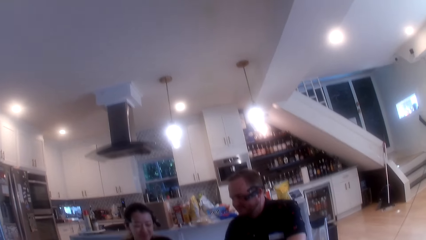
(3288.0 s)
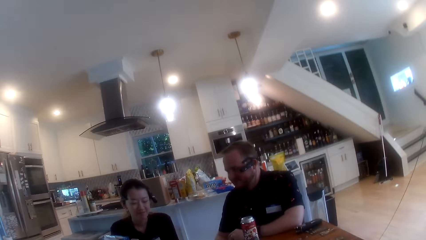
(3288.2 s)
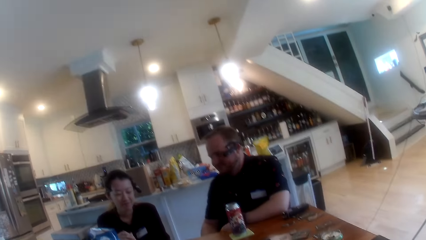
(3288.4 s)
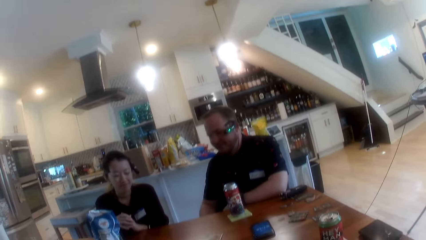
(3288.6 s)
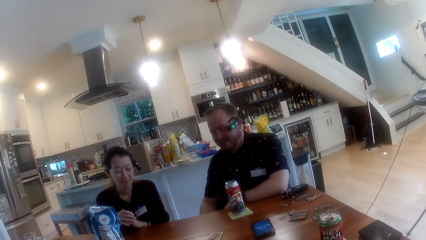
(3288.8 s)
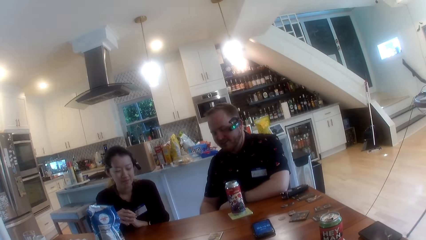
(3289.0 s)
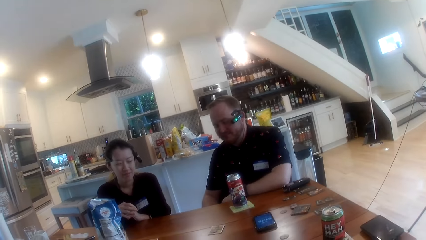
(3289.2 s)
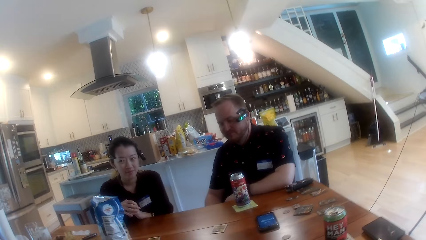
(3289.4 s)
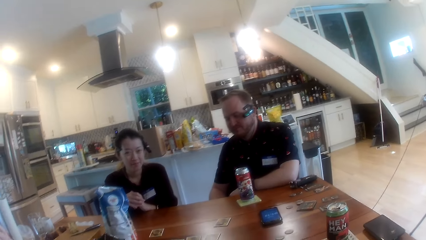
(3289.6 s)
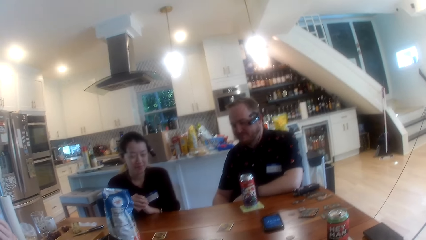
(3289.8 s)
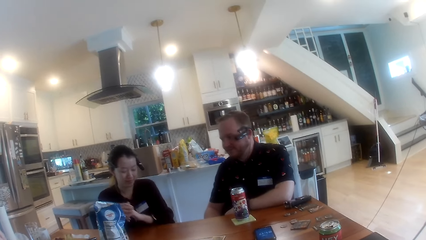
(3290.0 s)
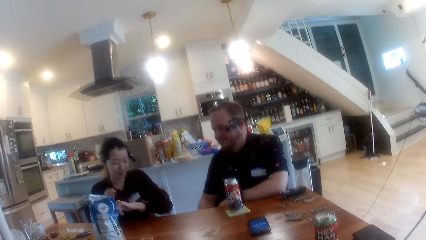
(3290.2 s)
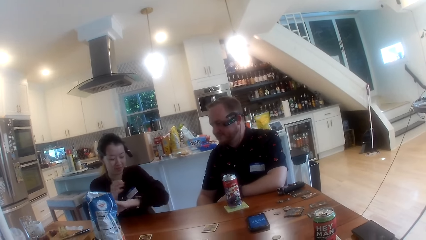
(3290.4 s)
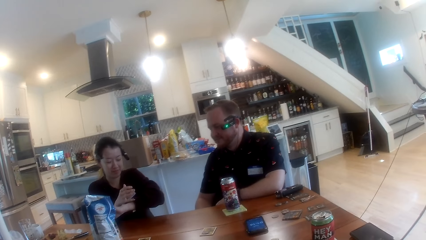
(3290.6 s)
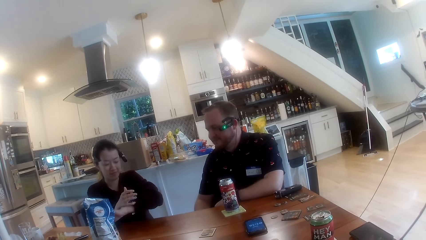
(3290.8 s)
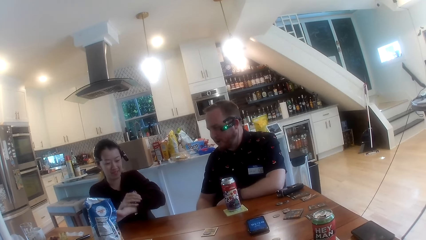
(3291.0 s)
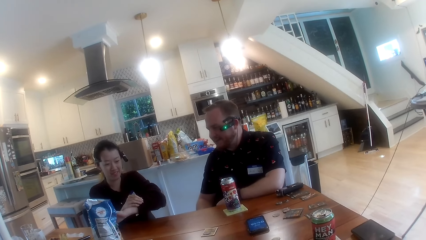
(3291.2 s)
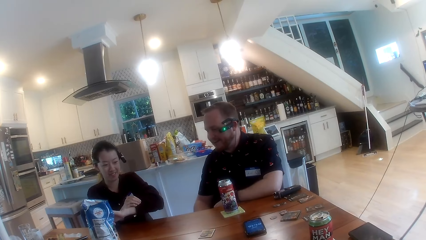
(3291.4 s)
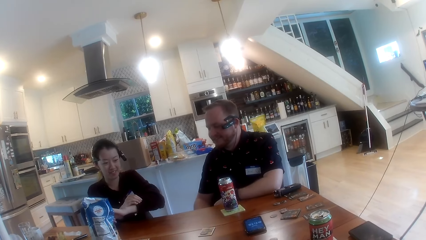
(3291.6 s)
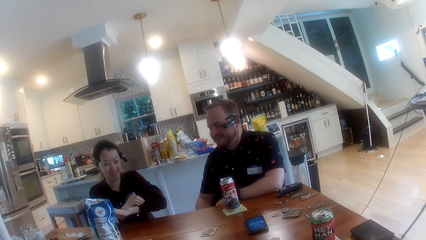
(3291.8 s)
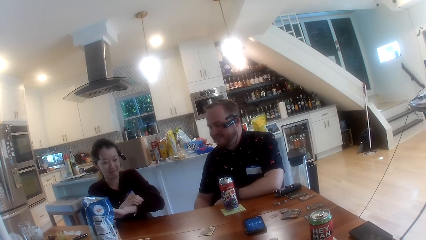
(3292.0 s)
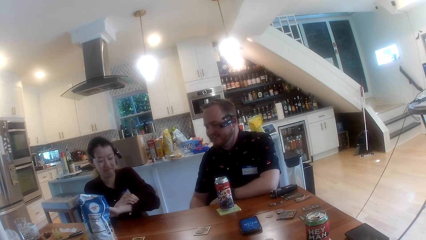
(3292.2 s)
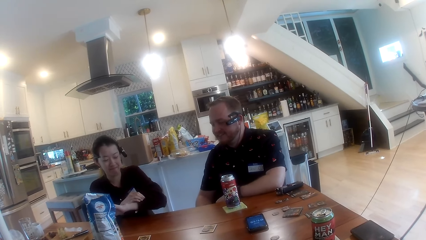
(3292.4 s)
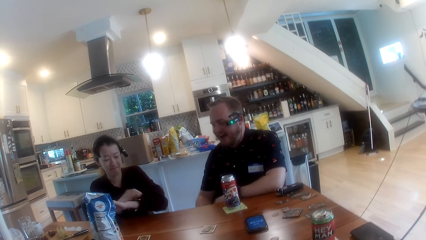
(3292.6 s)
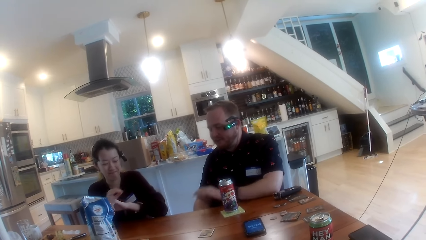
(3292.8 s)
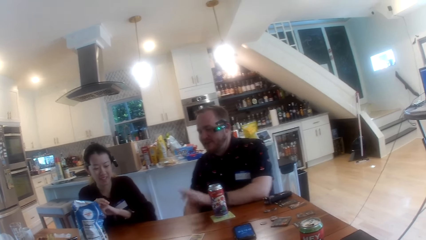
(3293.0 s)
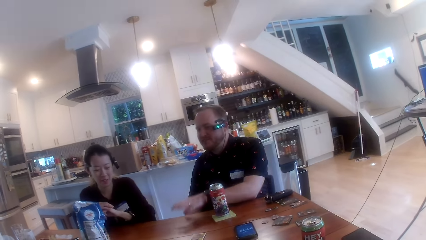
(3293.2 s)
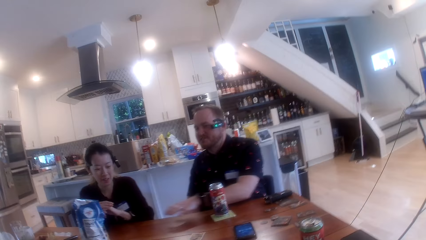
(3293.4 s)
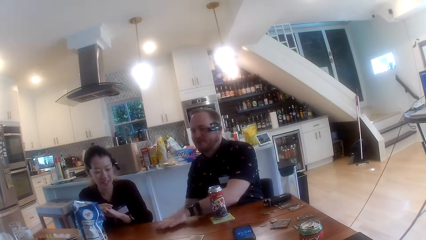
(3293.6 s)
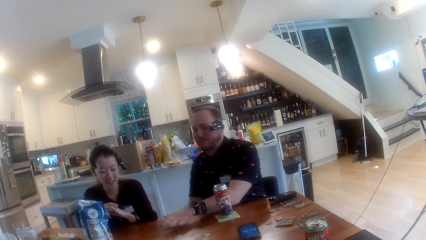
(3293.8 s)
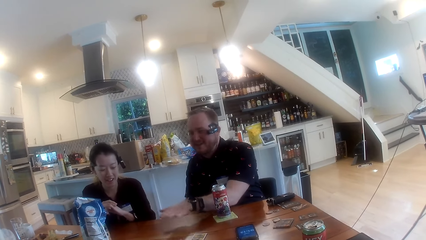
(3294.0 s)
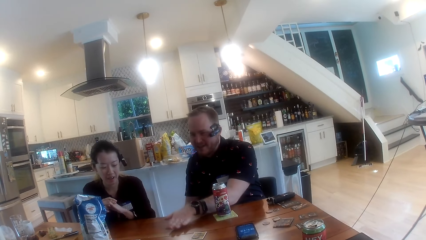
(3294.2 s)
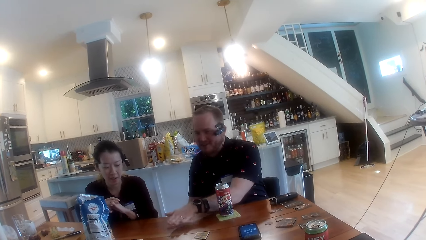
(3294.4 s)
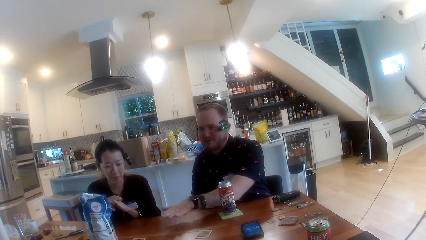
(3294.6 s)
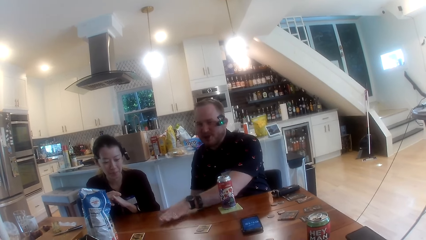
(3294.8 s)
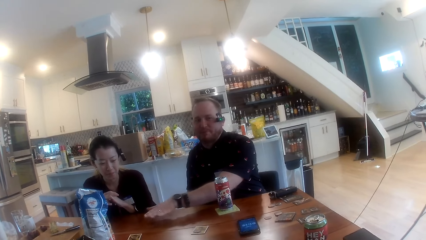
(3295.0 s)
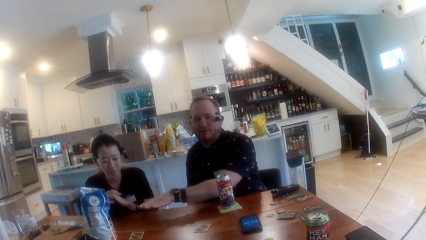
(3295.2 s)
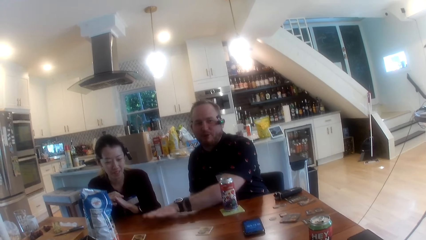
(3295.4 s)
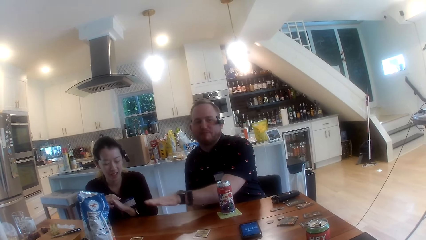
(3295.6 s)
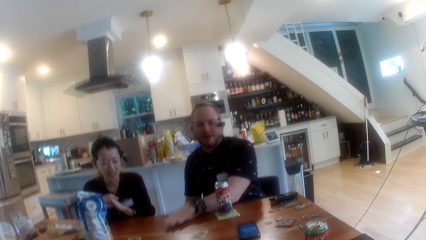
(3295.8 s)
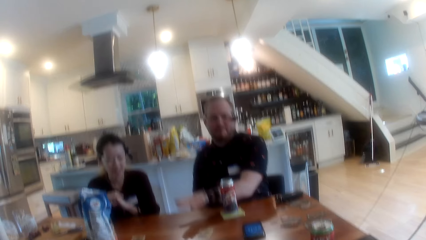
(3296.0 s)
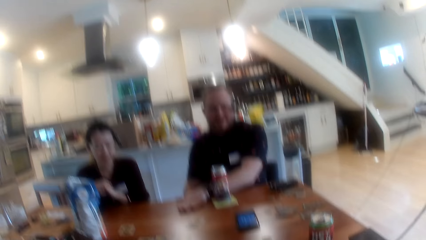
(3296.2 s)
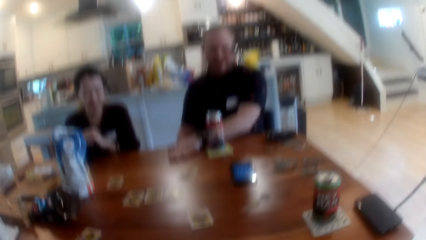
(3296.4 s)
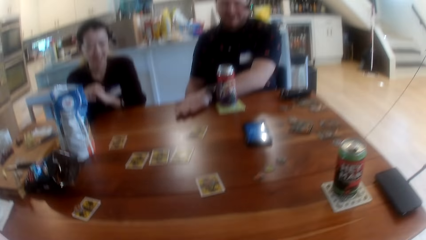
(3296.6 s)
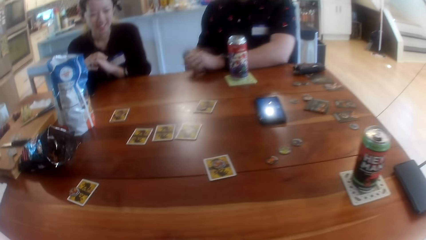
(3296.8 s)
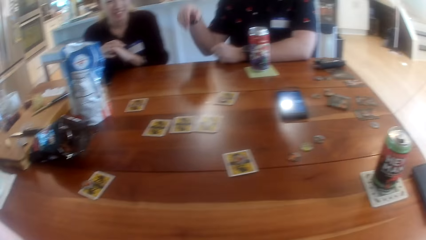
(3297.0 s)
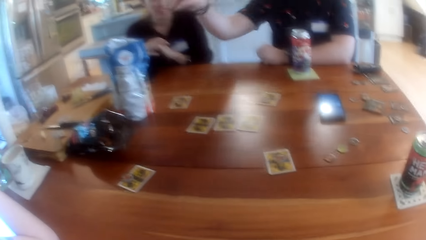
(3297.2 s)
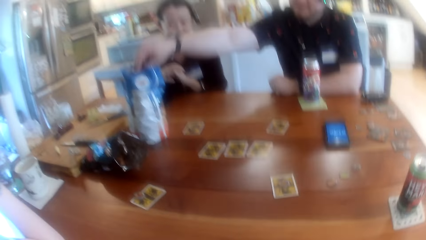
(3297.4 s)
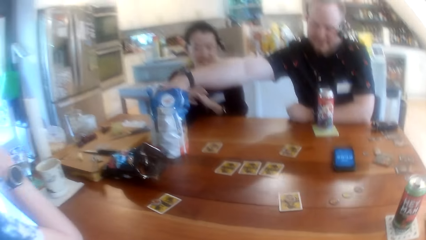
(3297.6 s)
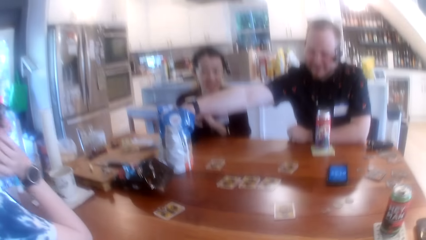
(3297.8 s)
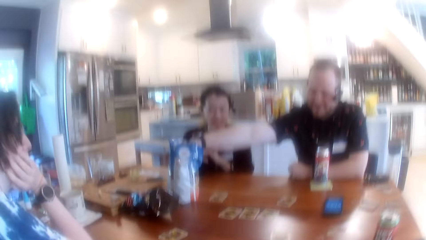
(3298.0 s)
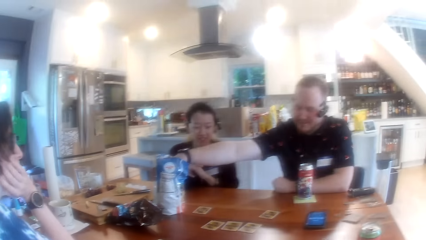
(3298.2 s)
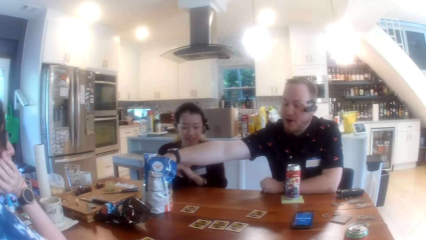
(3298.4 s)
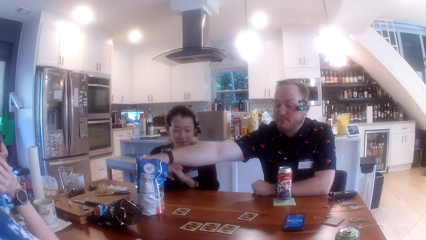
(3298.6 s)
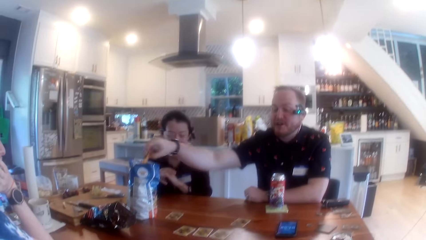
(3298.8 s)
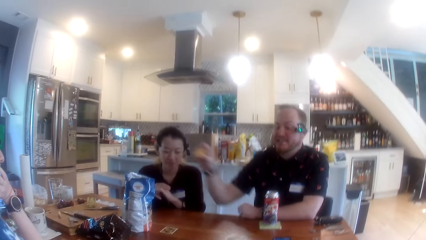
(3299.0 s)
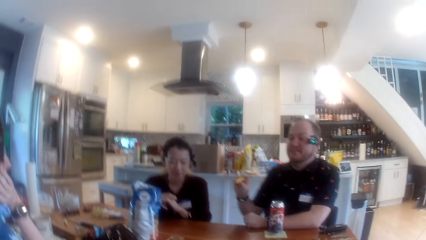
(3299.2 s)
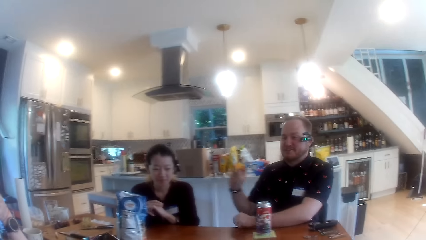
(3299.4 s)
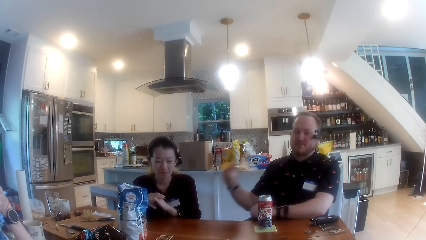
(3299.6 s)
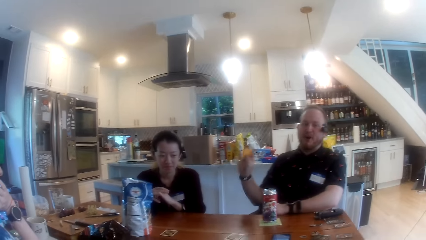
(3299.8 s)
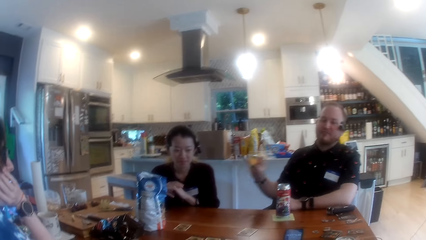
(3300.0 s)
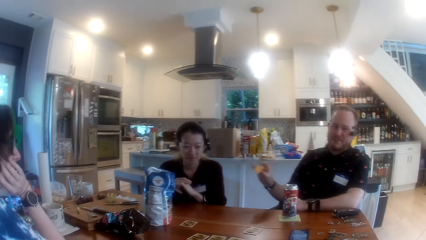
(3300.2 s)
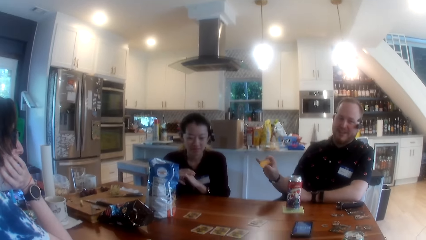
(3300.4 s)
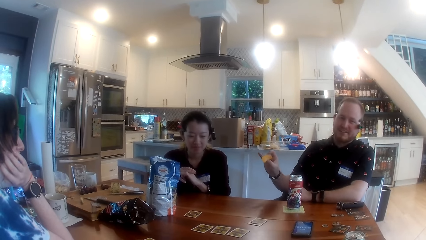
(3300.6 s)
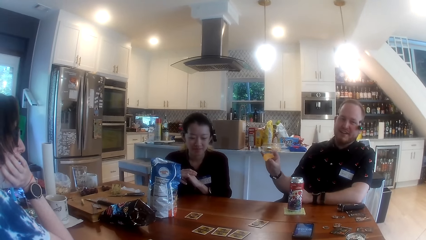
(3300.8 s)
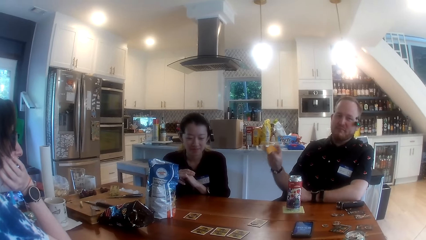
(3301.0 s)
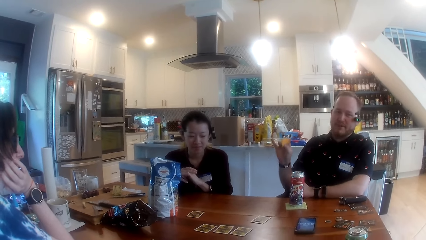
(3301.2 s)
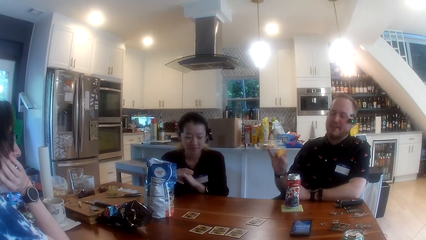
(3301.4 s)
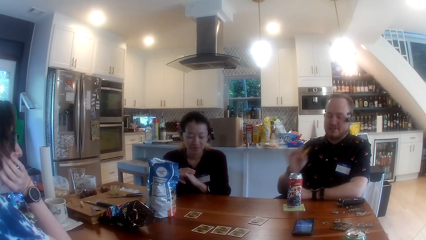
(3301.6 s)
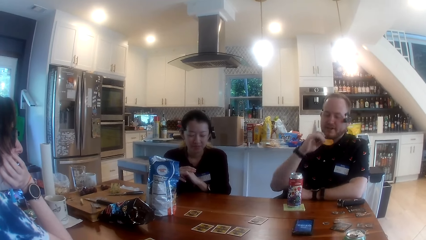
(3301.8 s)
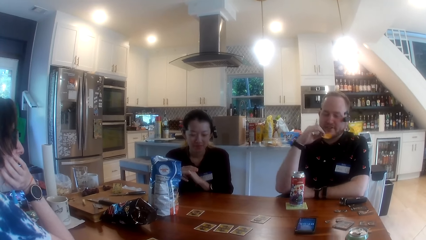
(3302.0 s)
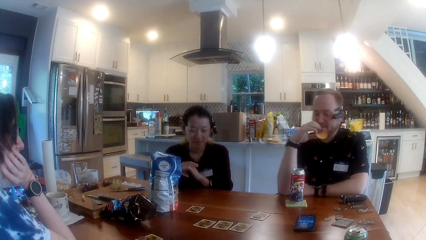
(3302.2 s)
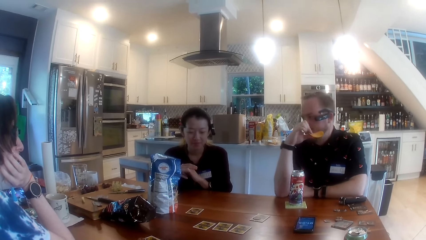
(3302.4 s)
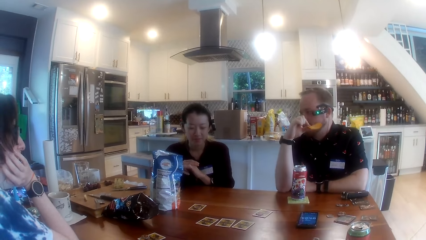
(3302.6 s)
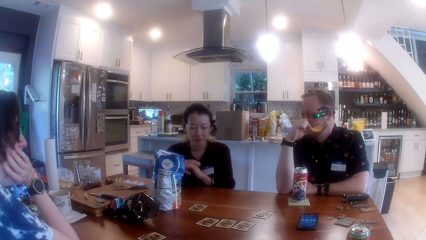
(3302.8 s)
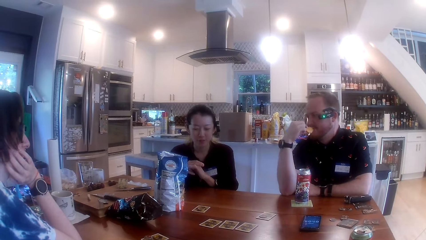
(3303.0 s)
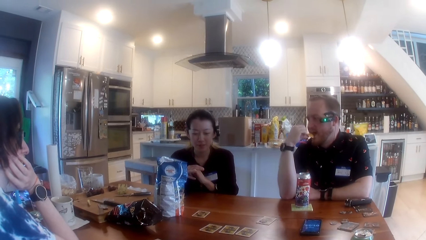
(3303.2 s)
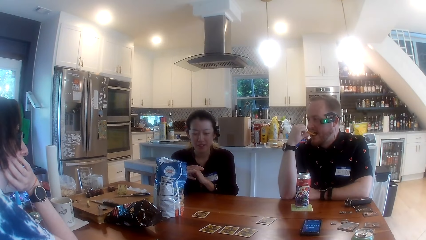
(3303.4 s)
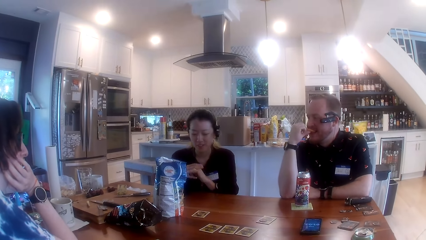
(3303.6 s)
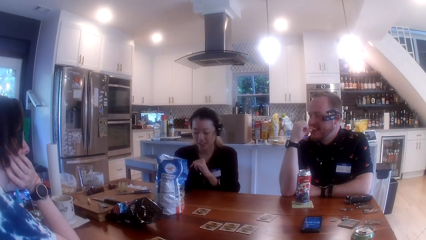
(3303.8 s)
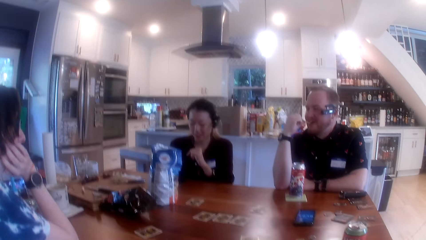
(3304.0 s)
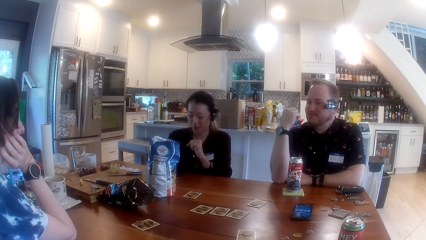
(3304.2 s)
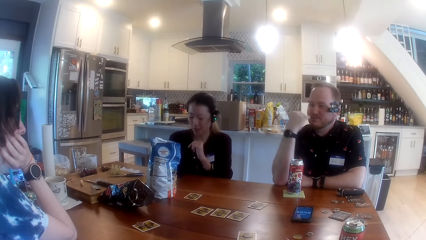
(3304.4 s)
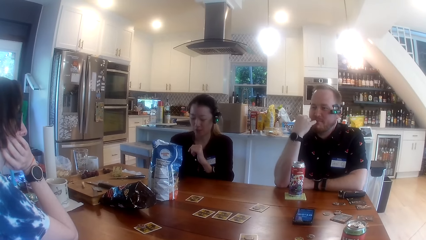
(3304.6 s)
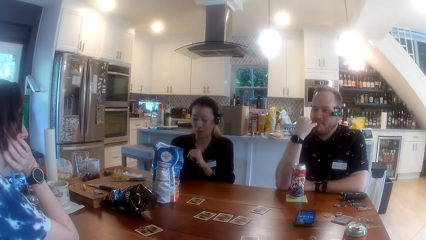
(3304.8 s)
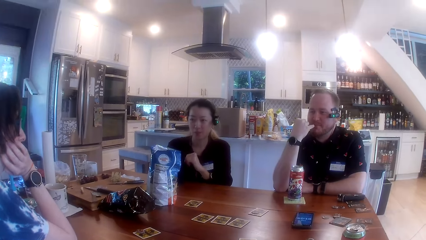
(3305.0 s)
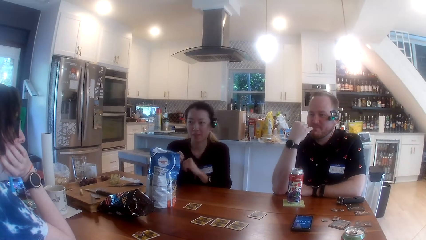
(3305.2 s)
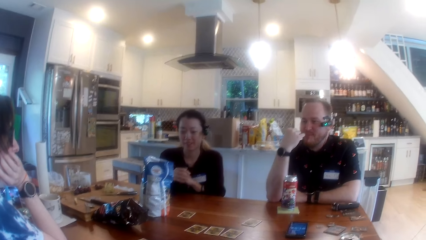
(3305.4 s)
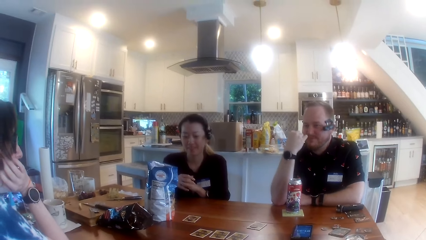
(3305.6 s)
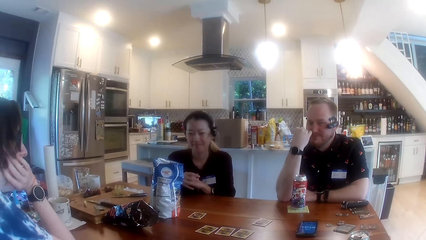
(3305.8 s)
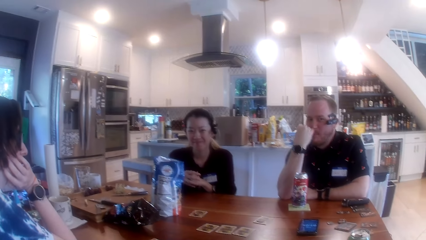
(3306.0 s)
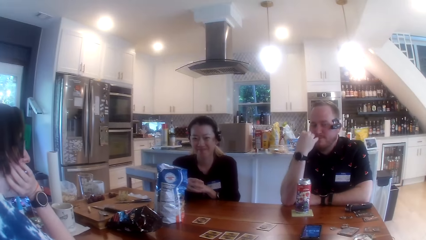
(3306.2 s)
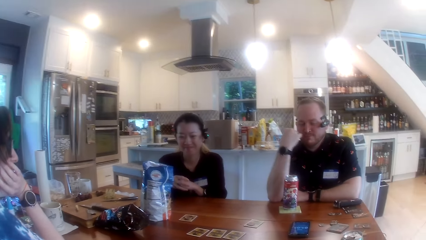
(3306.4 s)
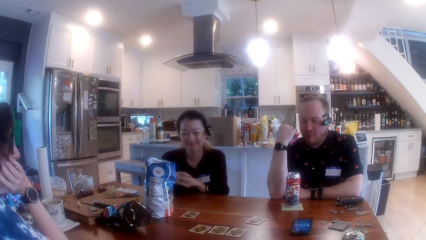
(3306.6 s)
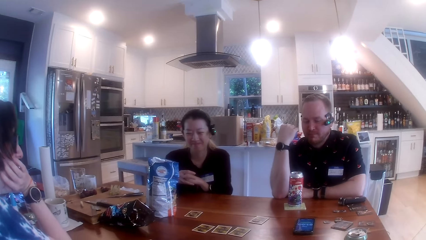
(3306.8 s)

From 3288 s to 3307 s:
The man taps on the table with his left hand. He reaches into a bag of chips on the table with his right hand. He takes a chip out of the bag of chips with his right hand. He takes a bite of the chip in his right hand.
